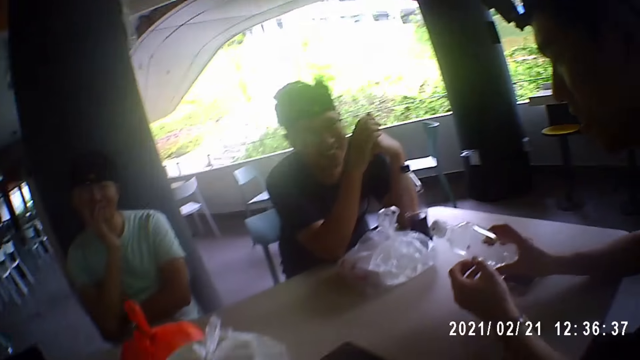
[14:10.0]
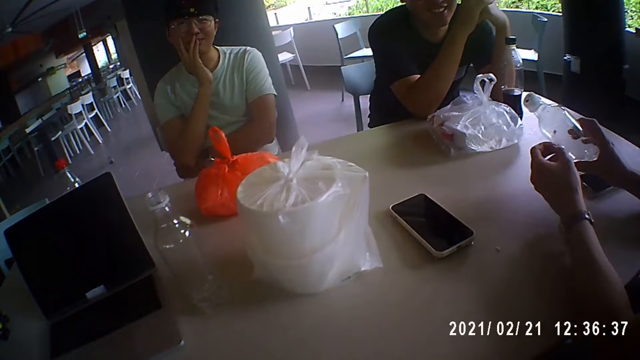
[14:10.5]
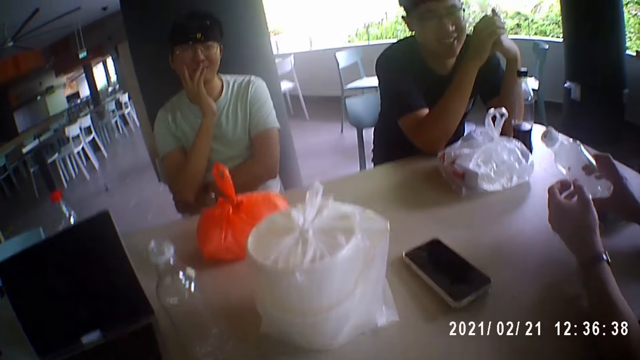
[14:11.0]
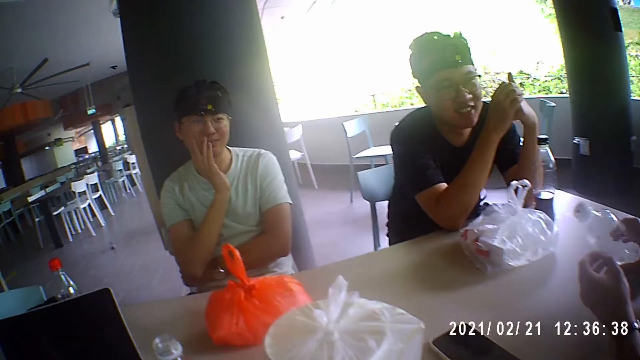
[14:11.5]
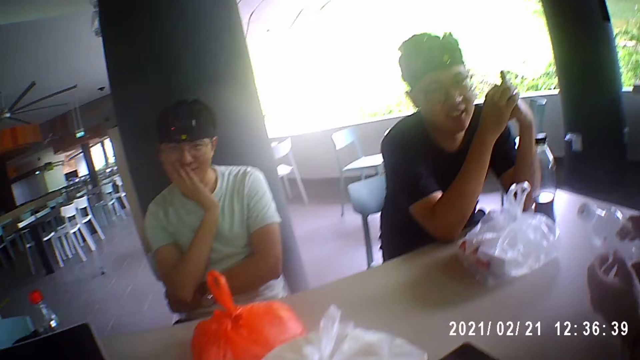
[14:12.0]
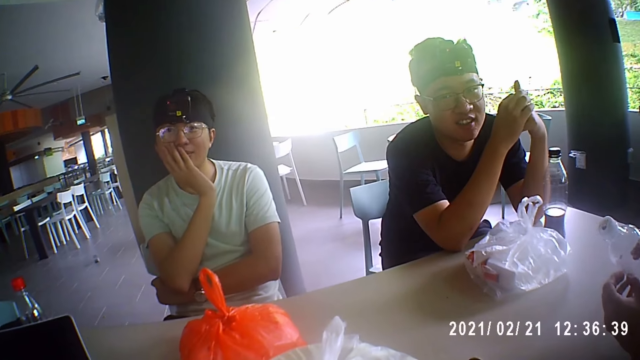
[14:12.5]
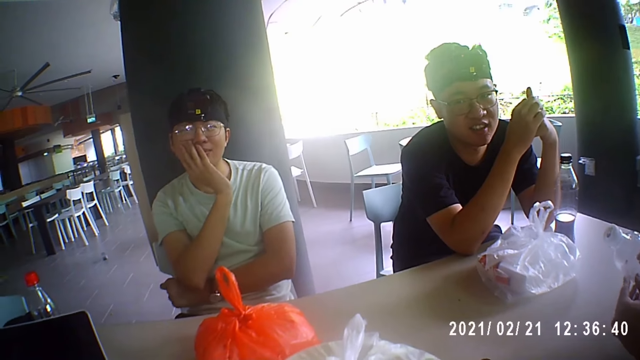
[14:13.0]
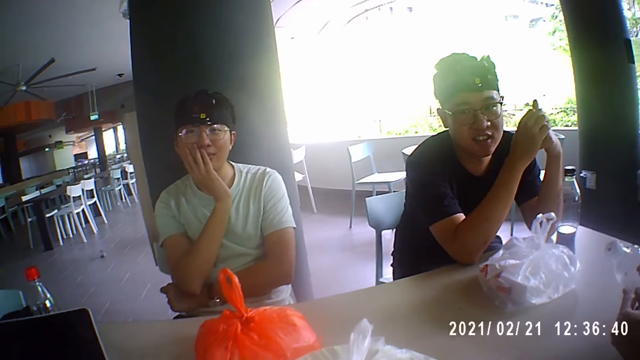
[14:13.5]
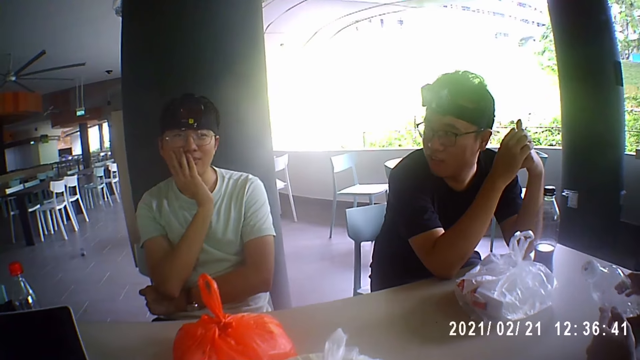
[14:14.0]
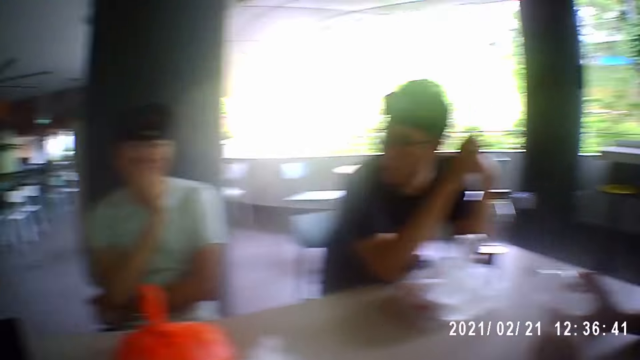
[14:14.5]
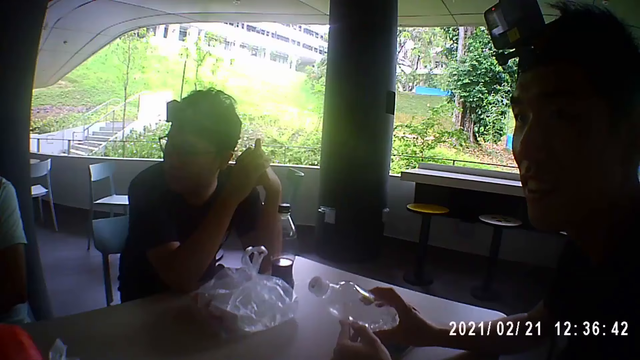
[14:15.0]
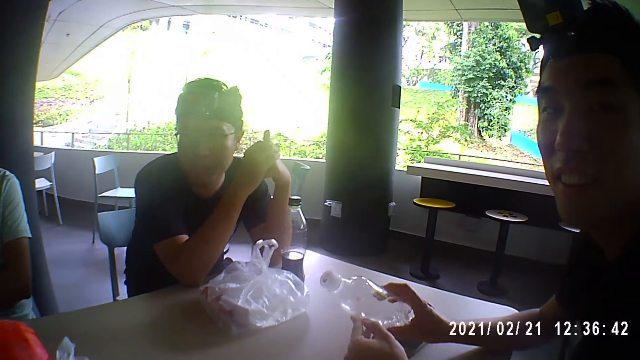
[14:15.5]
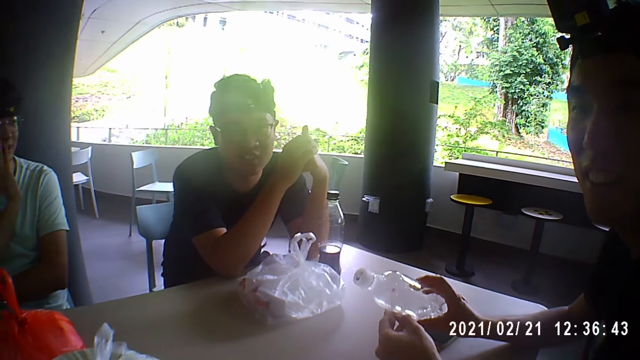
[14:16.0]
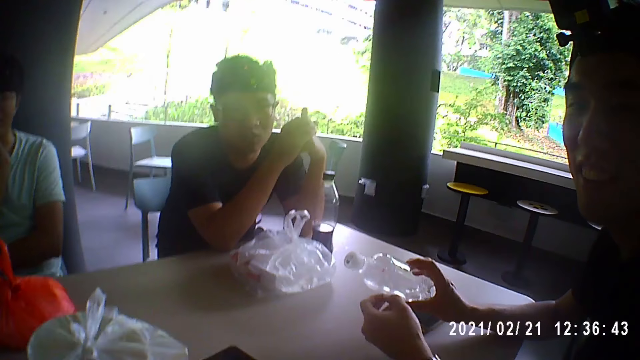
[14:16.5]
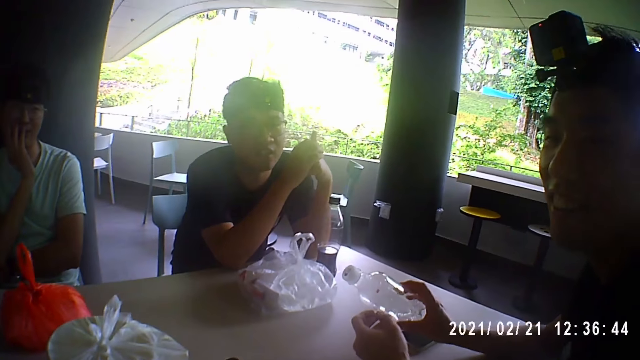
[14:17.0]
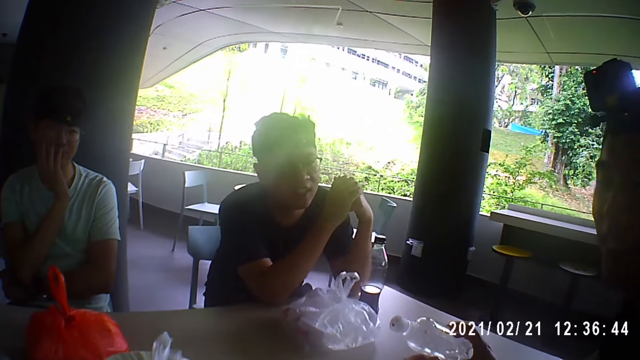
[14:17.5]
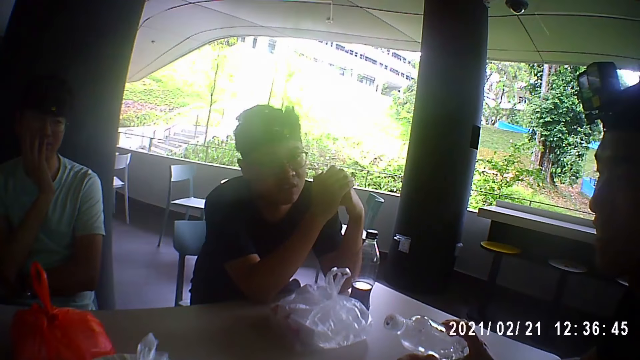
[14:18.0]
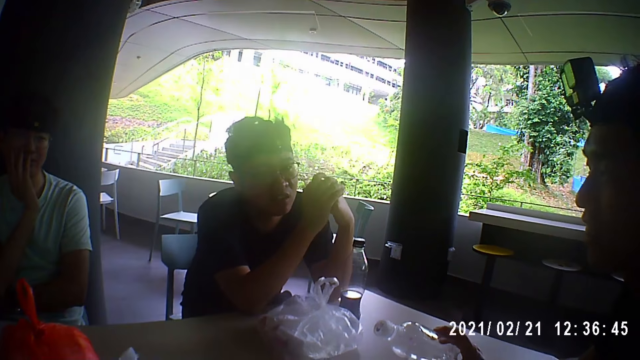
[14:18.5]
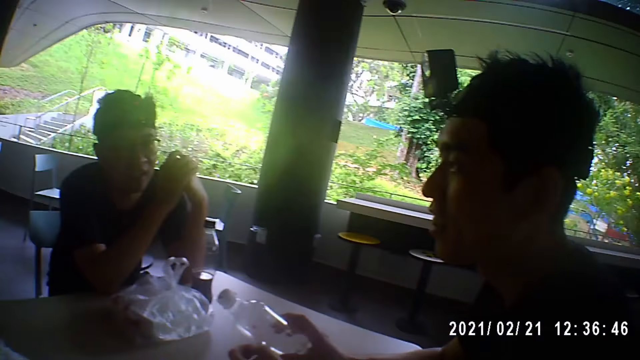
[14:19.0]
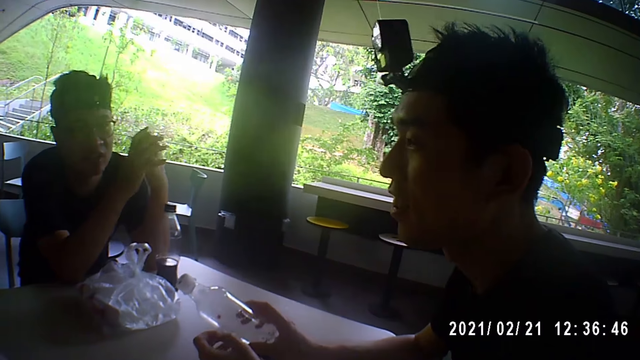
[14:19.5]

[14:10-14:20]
A man talks to the camera wearer, another man and a third man. The second man talks to the first man, the third man and the camera wearer.

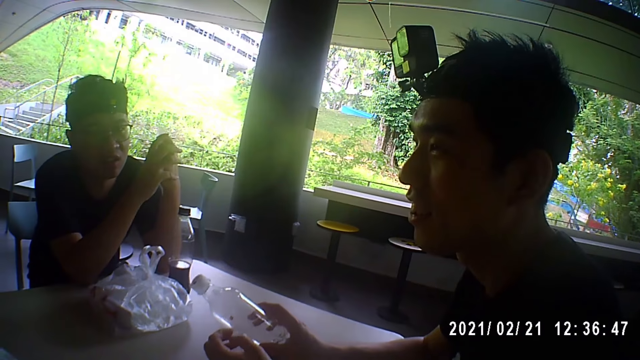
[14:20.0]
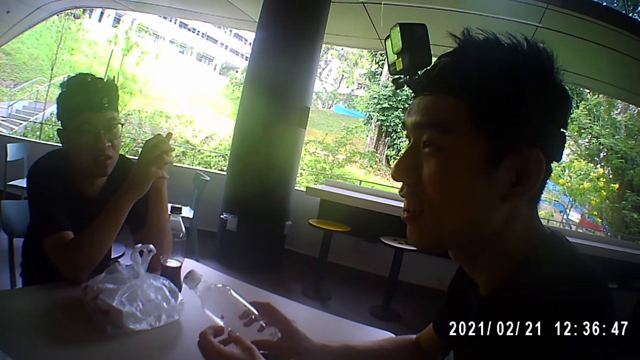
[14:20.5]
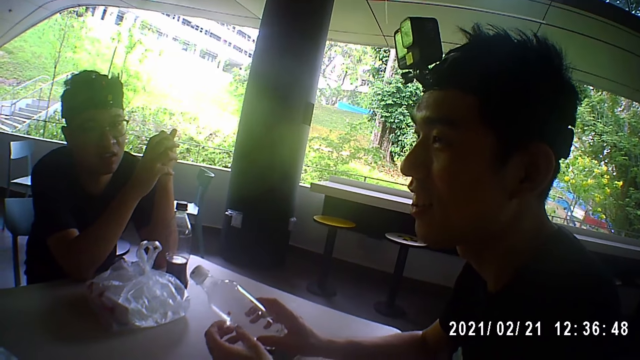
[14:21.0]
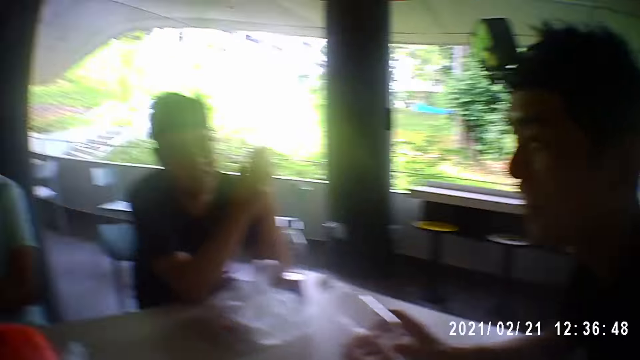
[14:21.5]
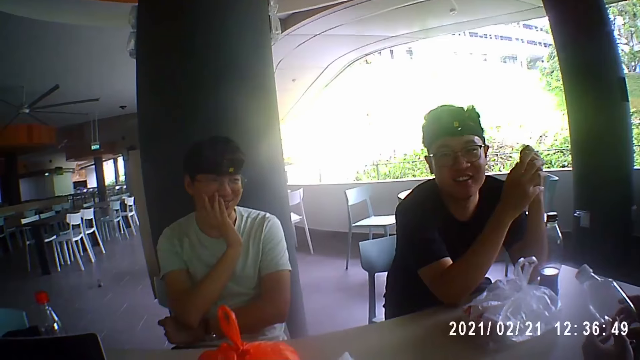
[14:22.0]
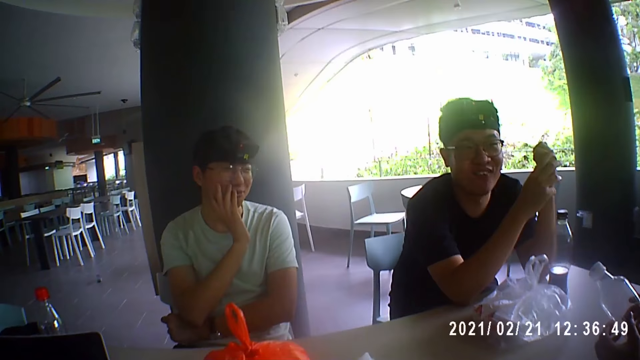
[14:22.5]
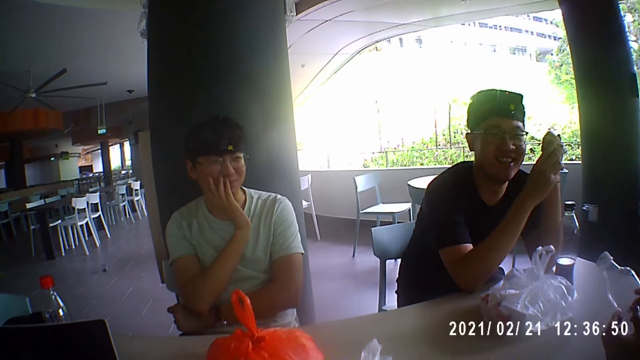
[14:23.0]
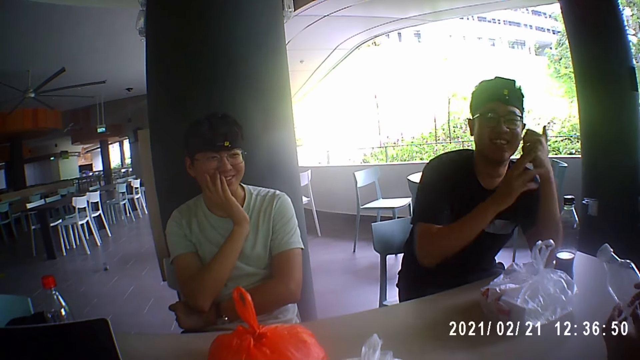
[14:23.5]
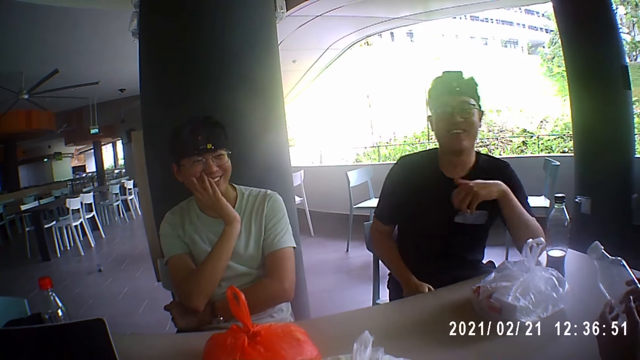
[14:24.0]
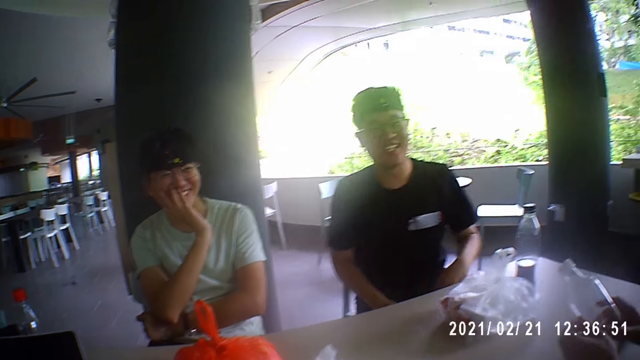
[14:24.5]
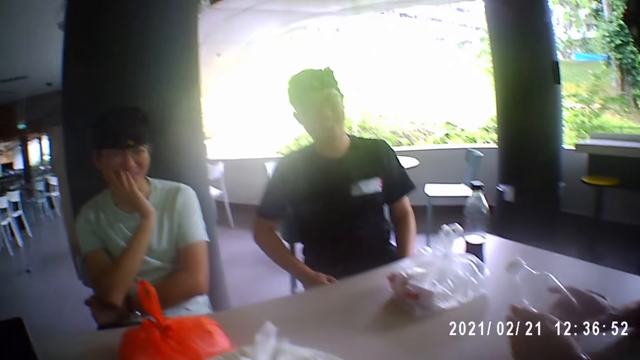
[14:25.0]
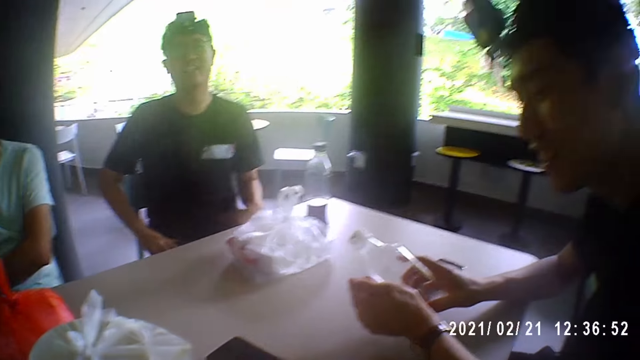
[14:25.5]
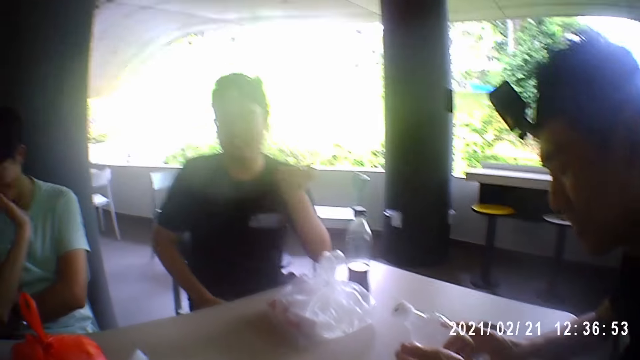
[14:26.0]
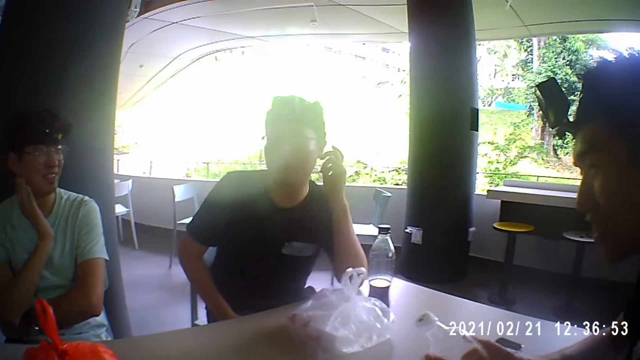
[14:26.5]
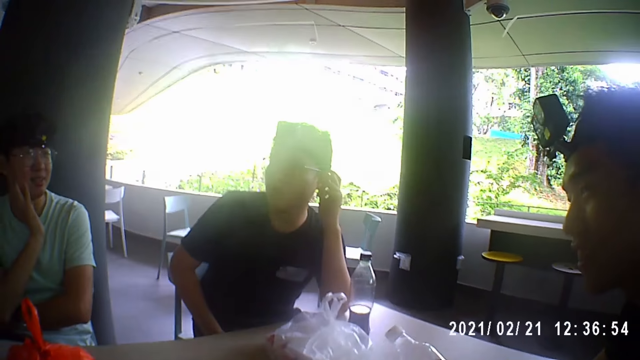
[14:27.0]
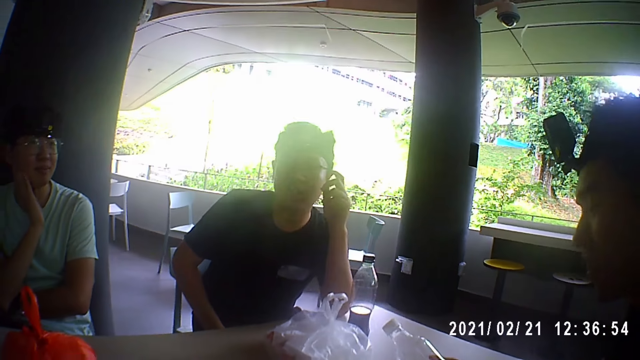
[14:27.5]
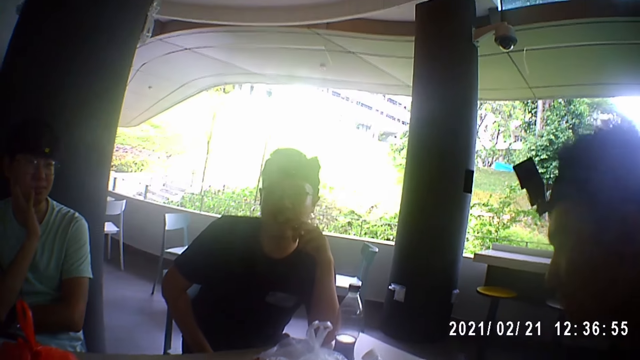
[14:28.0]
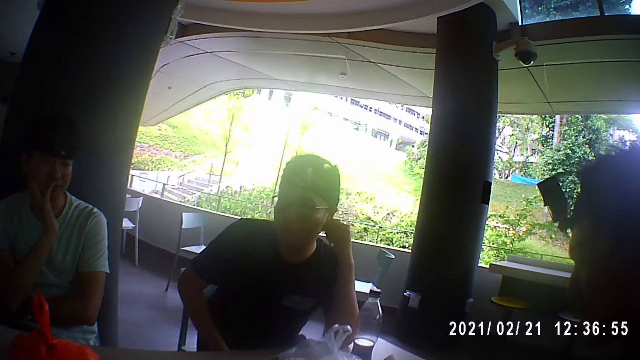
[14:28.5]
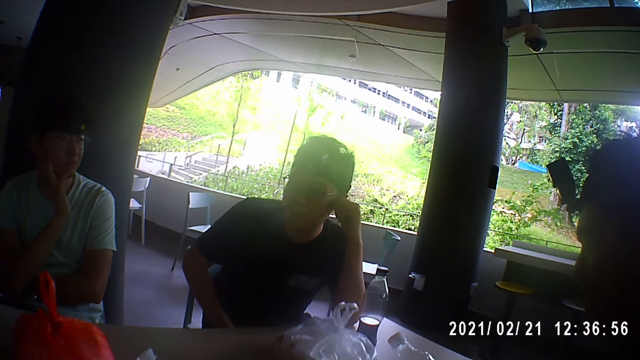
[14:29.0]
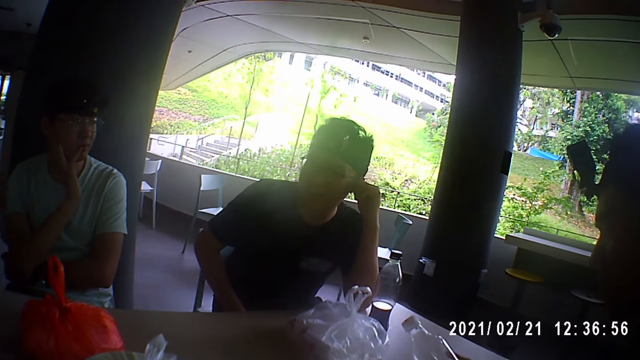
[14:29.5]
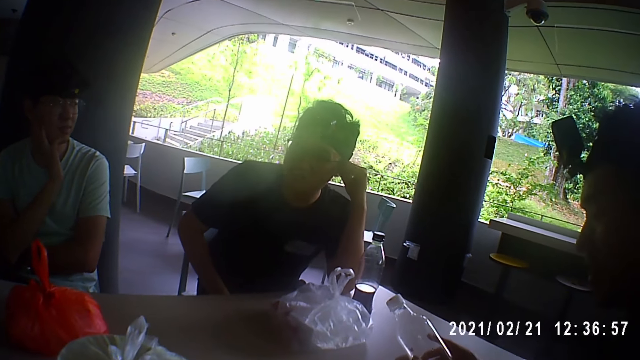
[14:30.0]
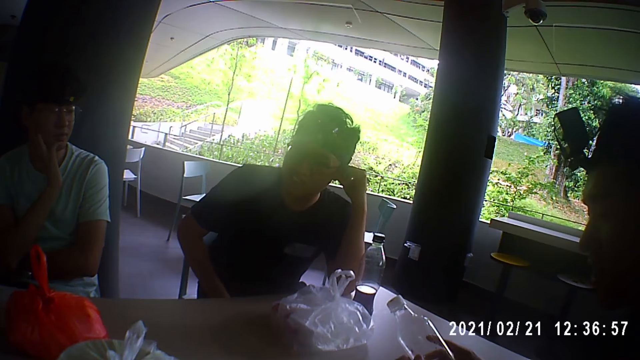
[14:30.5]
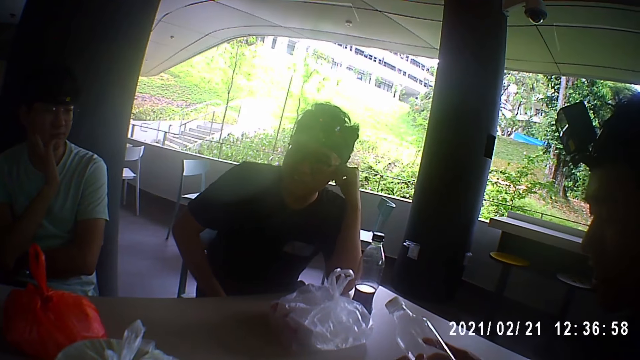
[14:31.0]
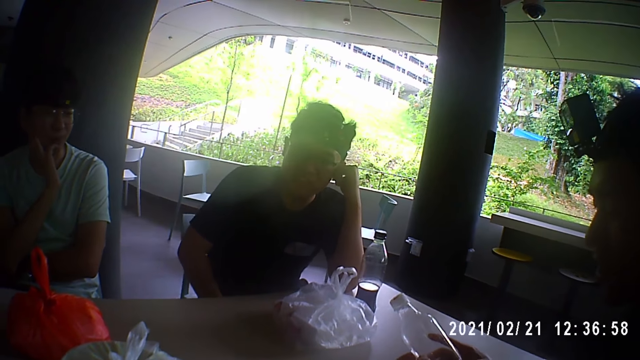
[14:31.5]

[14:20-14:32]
A man talks to the camera wearer, another man and a third man. A man places his right hand on his right leg. The second man talks to the camera wearer, the first man and the third man. The man who placed his right hand on his right leg places his left hand on his left leg. The same man places his left hand on the table. The same man rests his head on his left hand.
